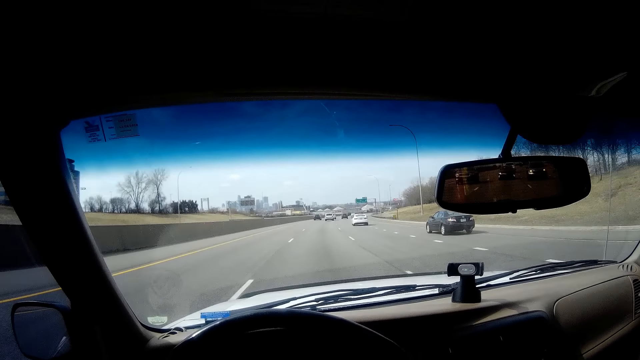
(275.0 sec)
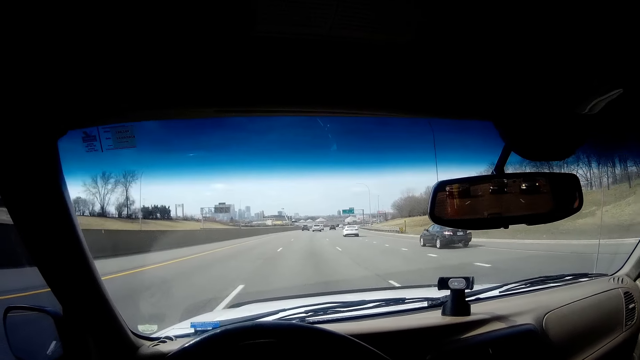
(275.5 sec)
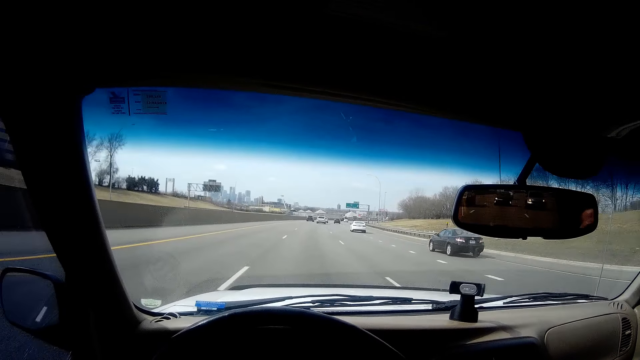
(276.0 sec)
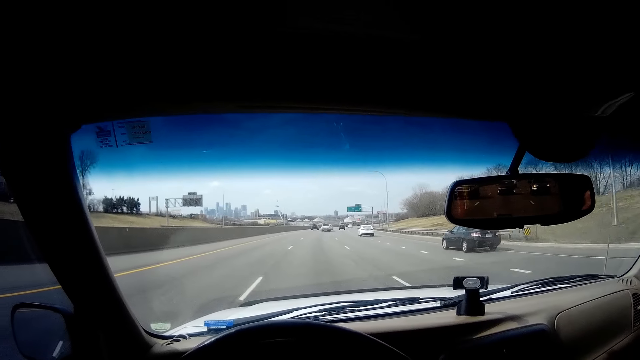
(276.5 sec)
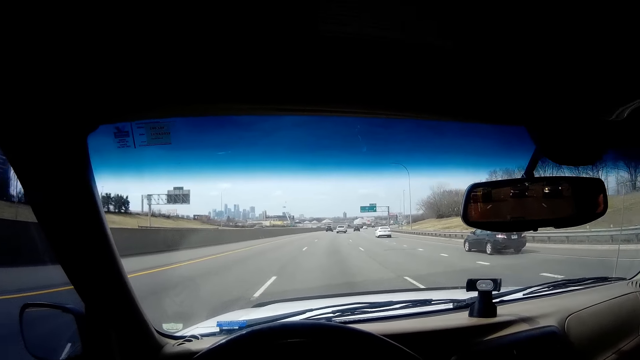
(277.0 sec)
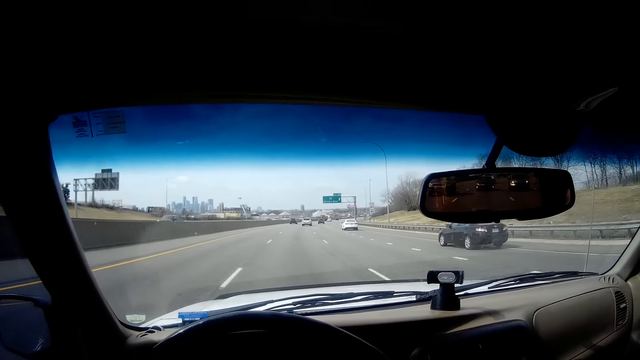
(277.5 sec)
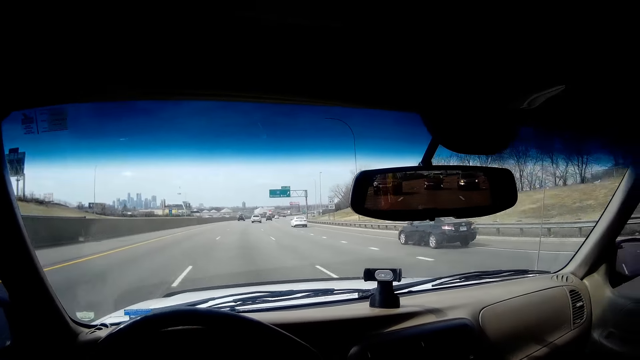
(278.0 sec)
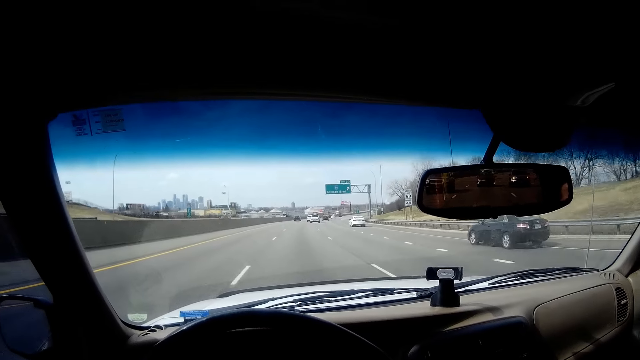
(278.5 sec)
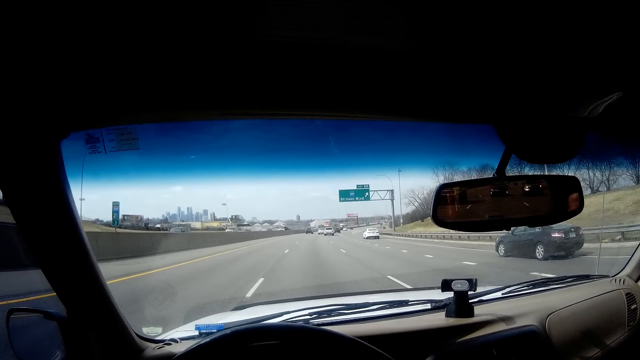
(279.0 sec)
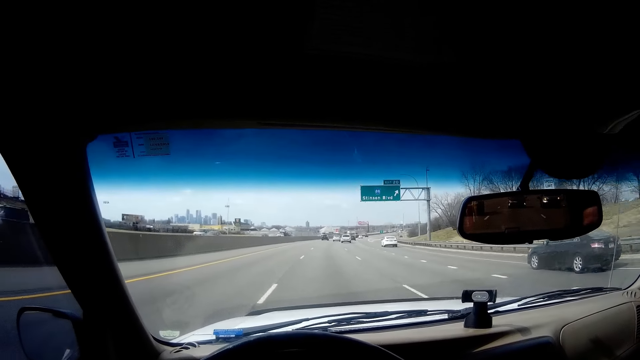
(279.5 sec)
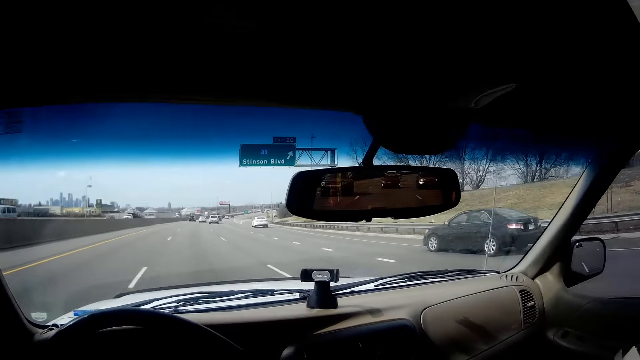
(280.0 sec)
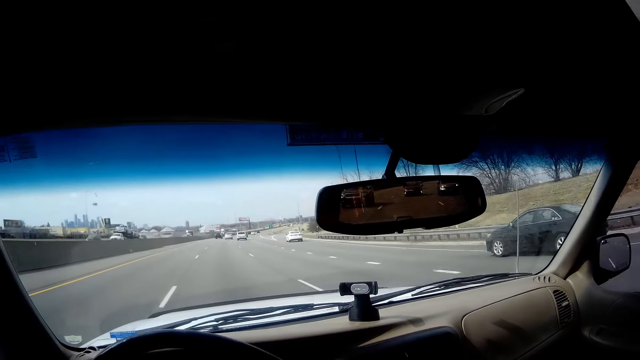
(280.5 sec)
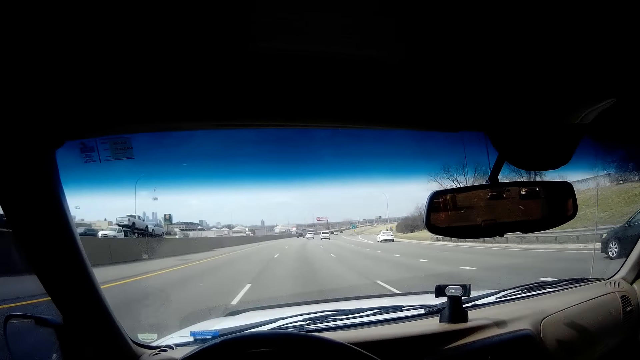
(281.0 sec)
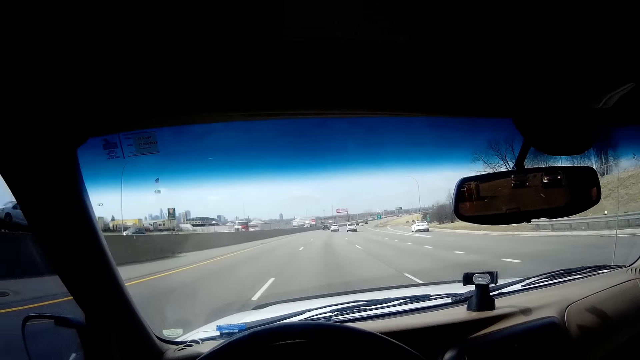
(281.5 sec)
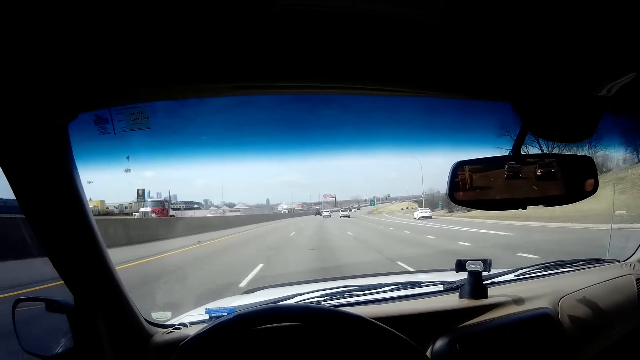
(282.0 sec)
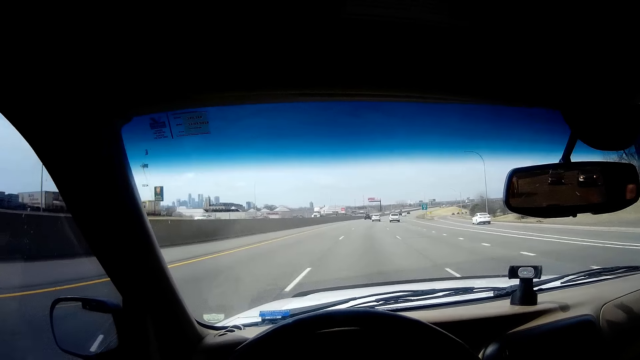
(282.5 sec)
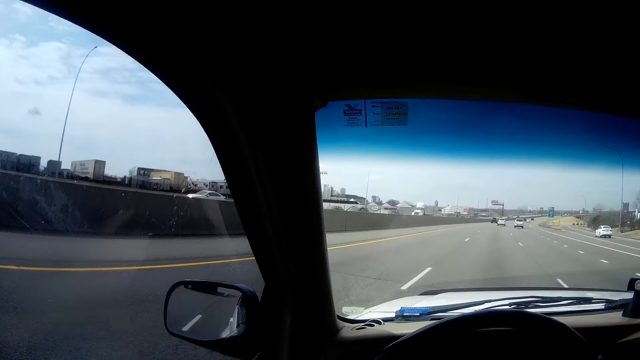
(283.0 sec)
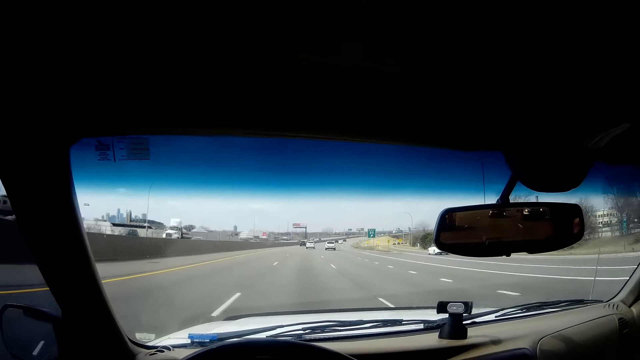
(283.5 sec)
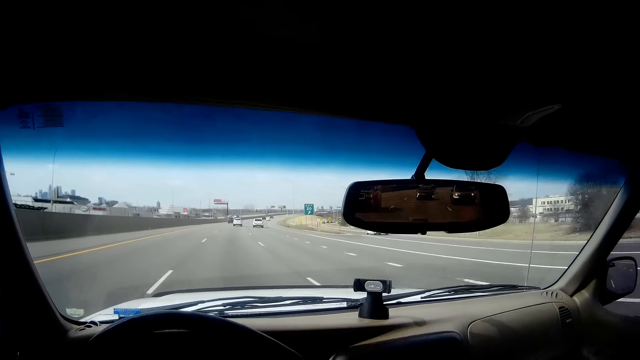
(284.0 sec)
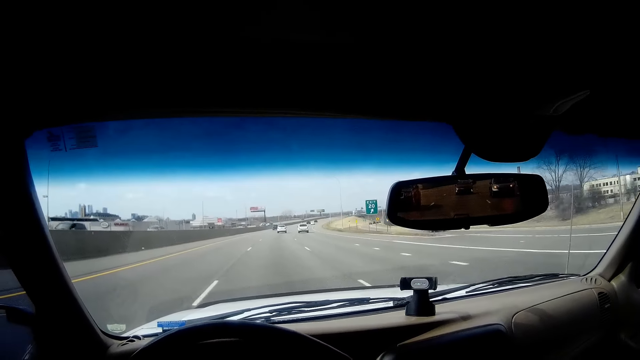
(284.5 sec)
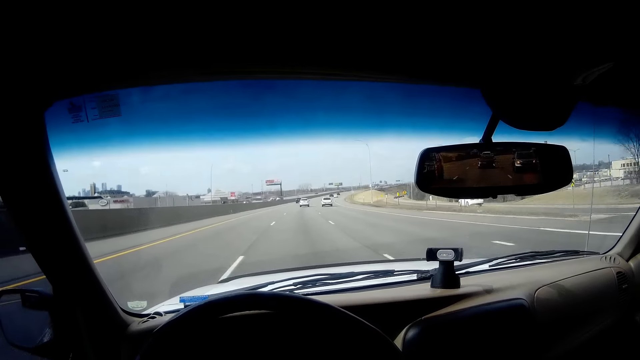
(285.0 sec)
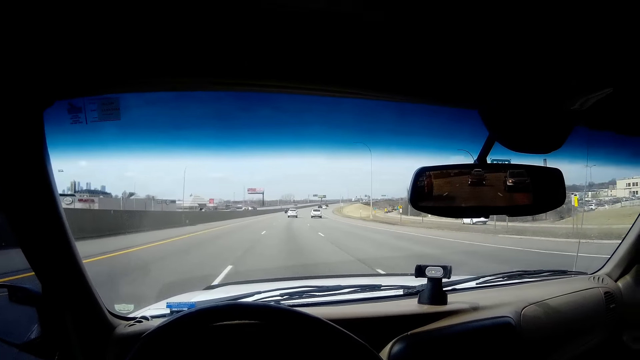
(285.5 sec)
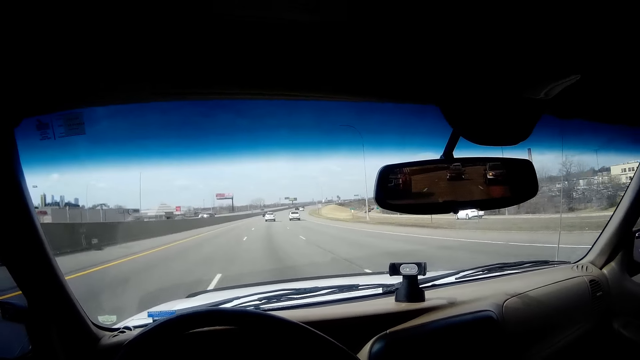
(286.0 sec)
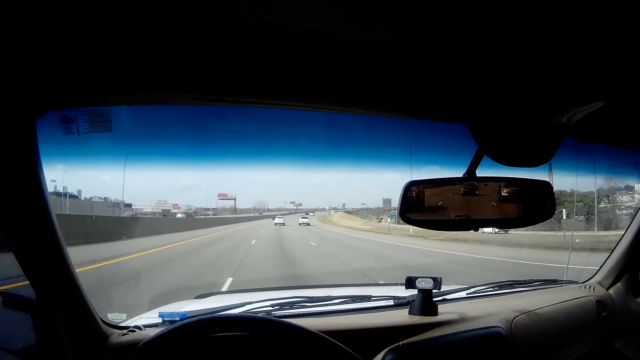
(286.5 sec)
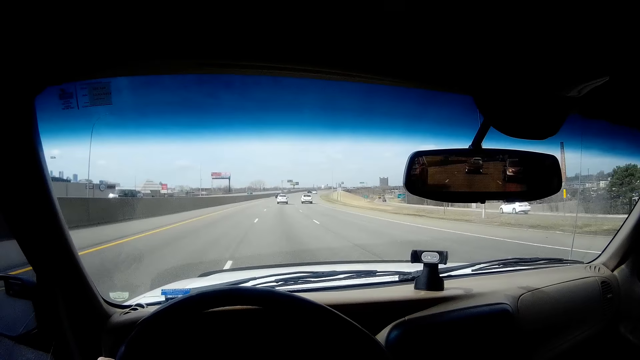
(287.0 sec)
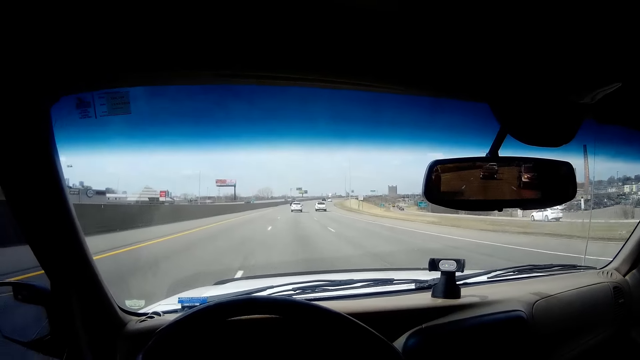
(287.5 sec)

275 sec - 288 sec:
The camera wearer drives past a black car. They look around.

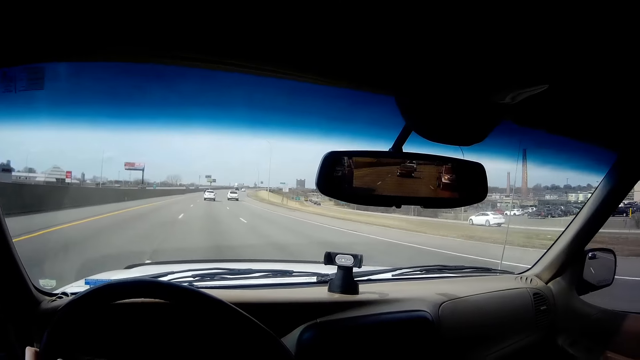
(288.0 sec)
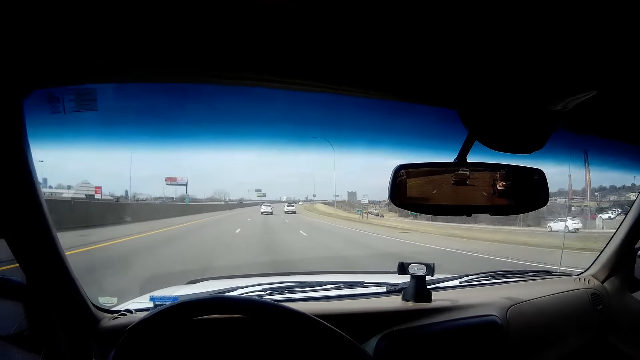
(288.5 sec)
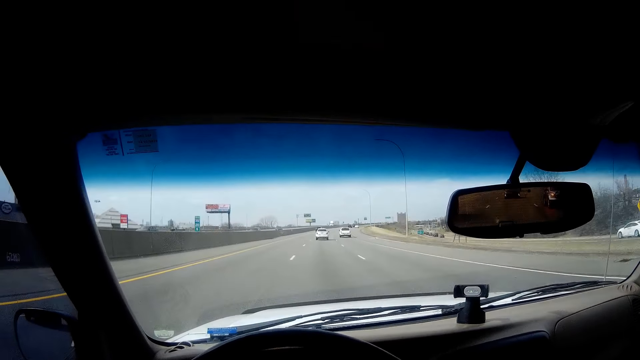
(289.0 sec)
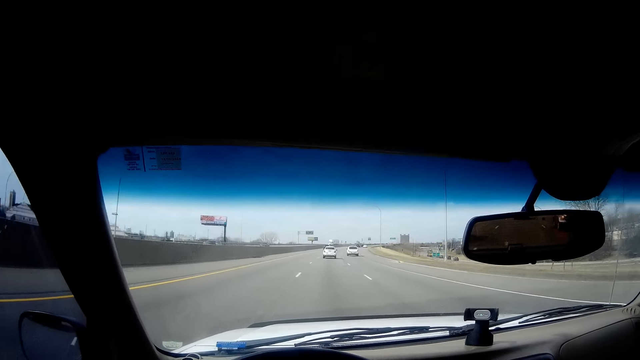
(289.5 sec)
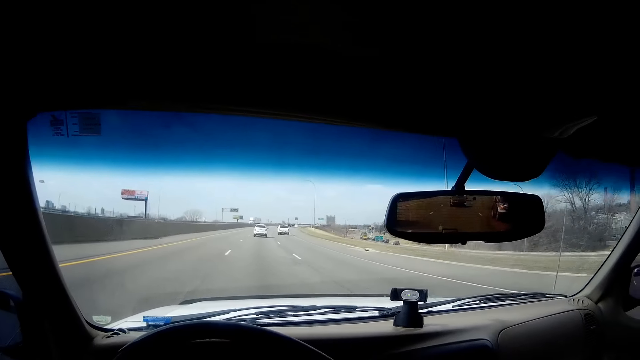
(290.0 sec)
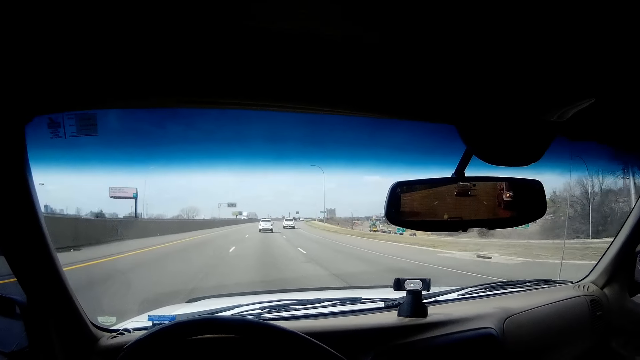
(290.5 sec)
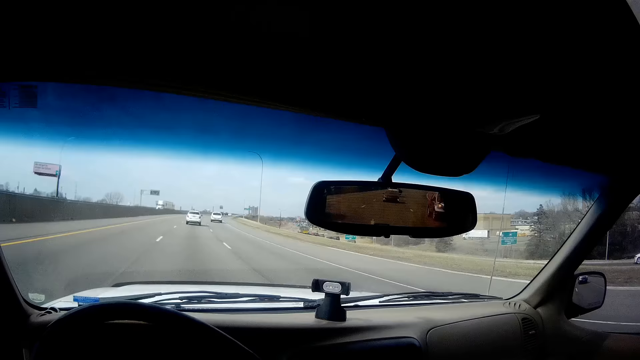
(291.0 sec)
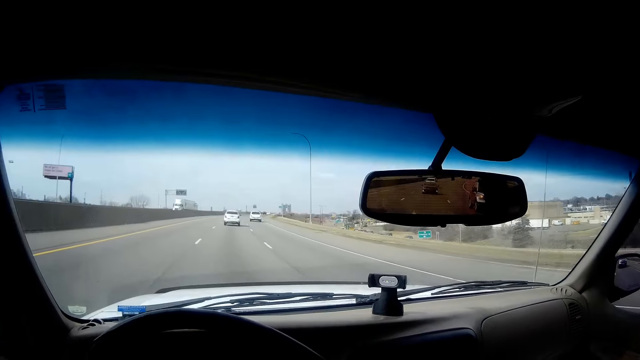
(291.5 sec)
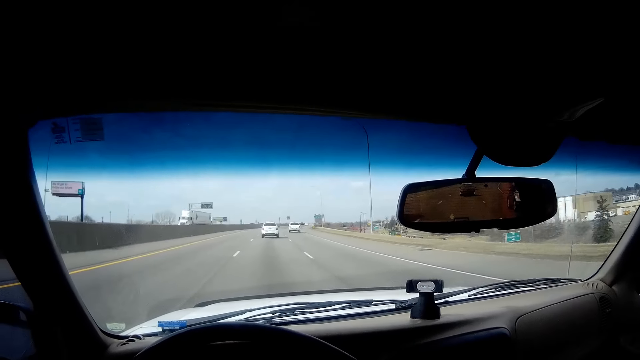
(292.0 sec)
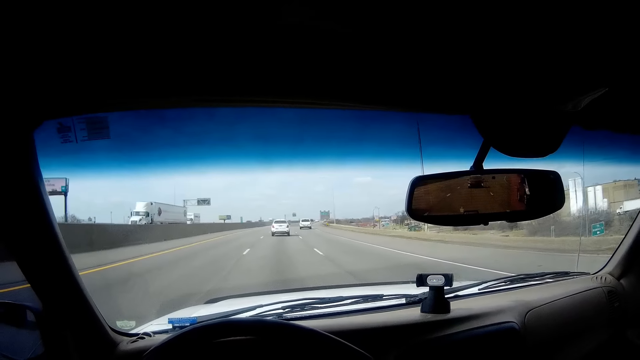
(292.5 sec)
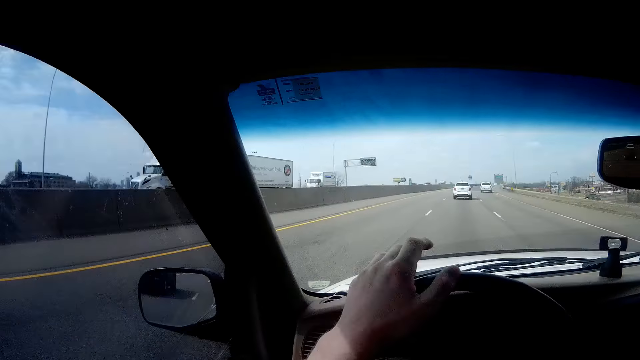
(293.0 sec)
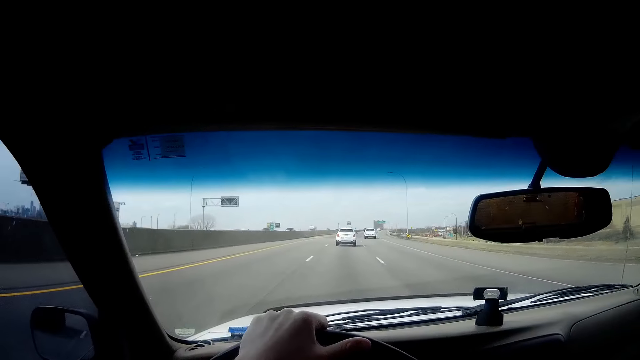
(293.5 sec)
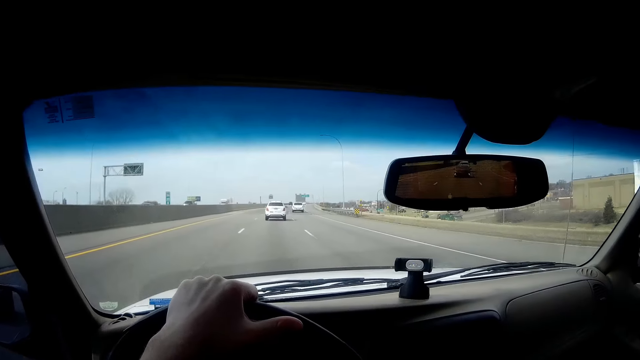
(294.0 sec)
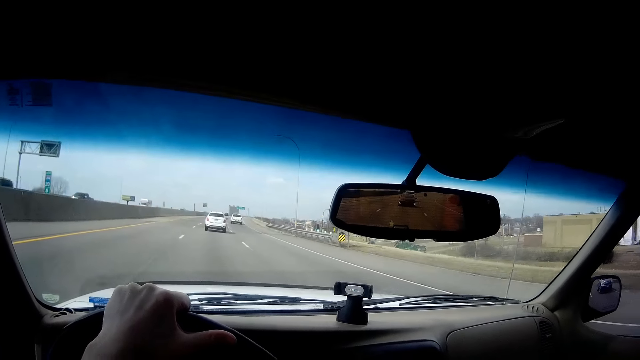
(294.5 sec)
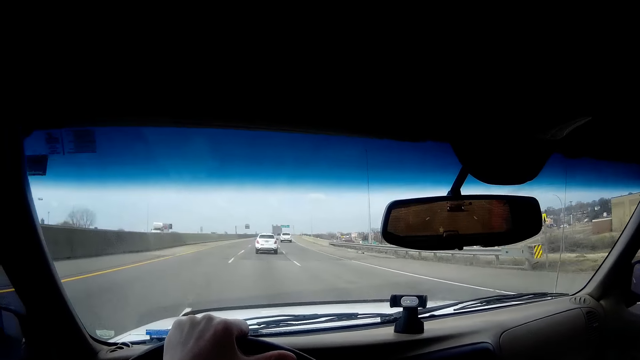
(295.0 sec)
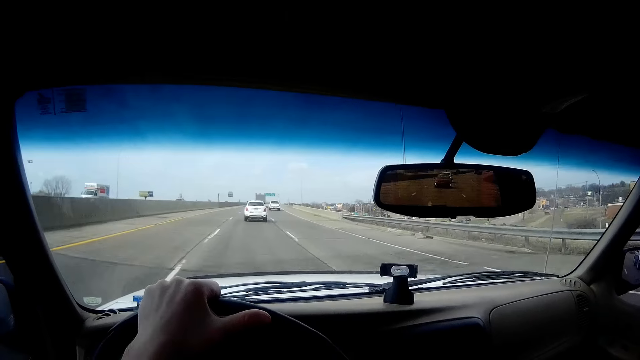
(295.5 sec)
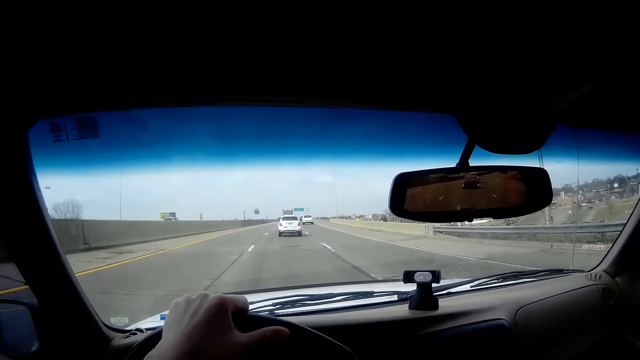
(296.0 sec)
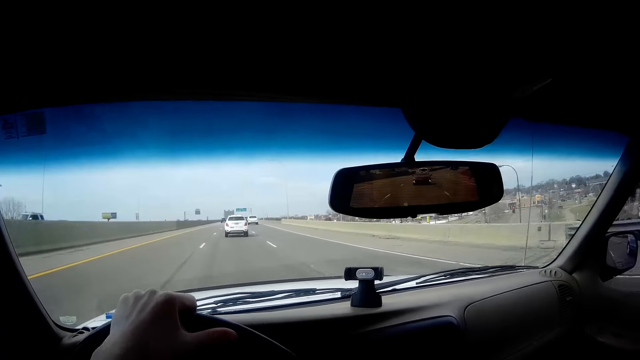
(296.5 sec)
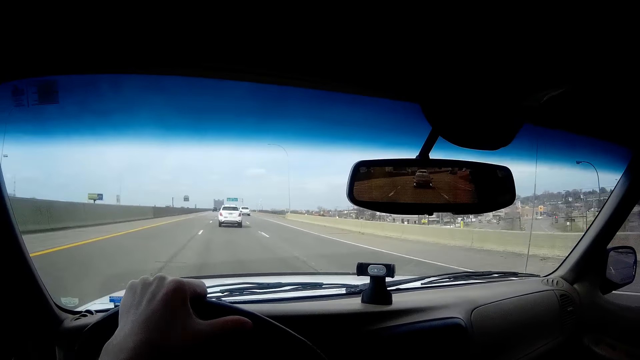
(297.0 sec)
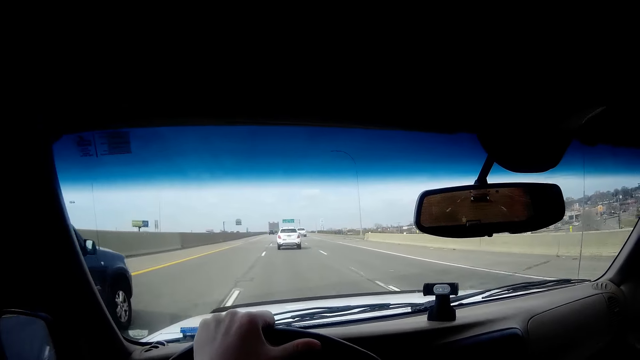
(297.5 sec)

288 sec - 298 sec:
The camera wearer moves her left hand on the steering wheel.
